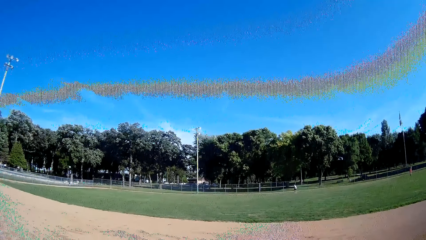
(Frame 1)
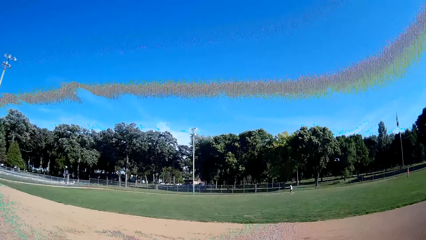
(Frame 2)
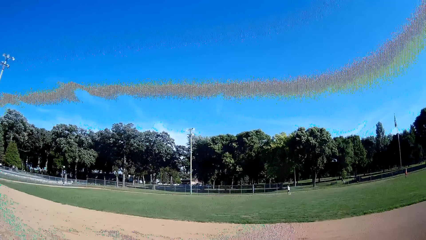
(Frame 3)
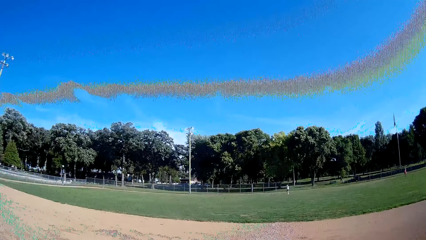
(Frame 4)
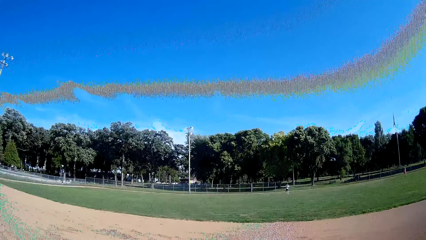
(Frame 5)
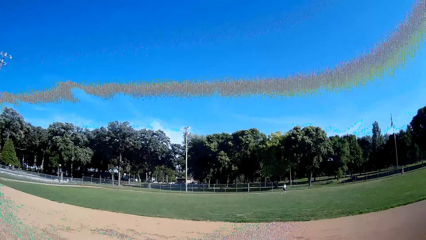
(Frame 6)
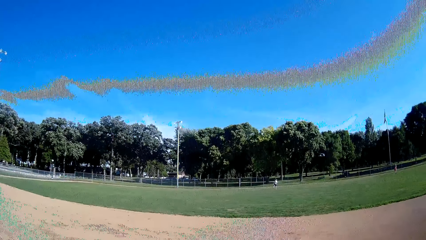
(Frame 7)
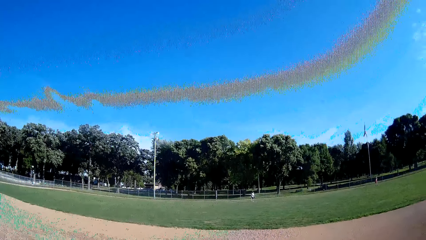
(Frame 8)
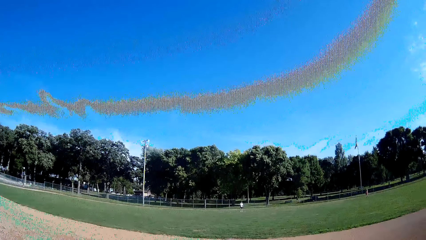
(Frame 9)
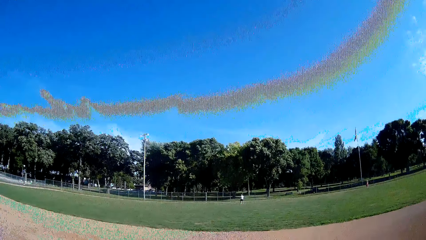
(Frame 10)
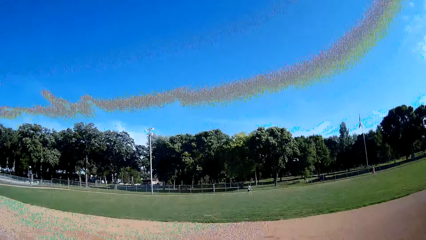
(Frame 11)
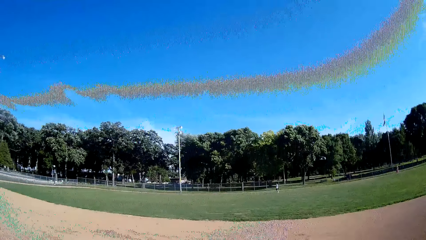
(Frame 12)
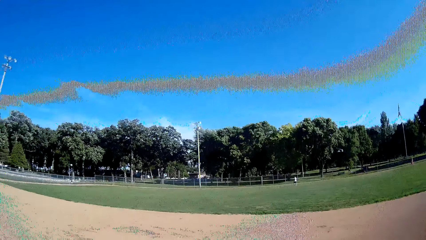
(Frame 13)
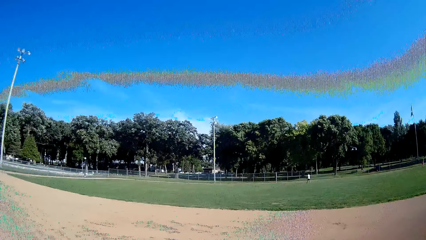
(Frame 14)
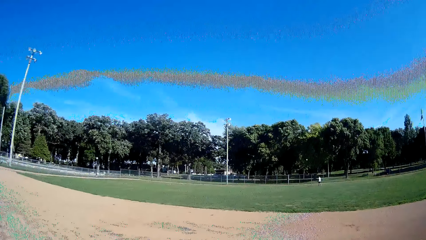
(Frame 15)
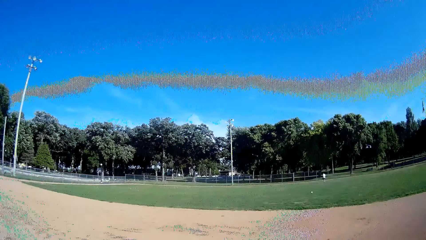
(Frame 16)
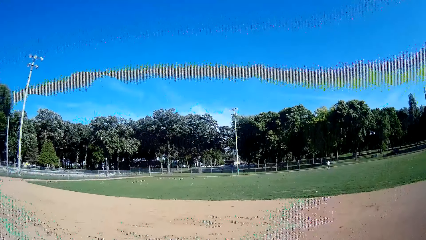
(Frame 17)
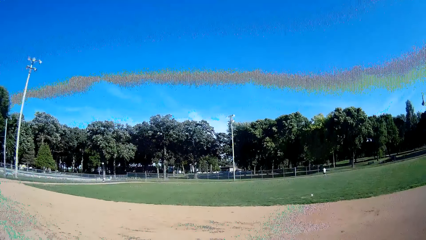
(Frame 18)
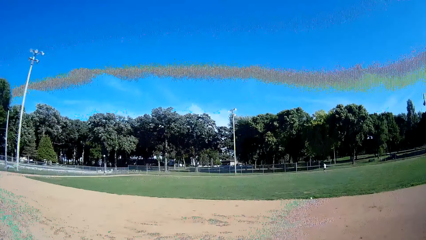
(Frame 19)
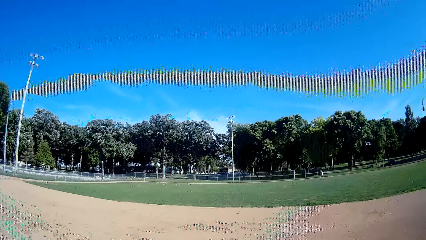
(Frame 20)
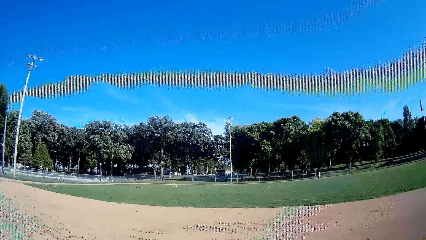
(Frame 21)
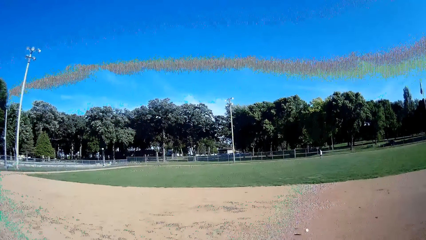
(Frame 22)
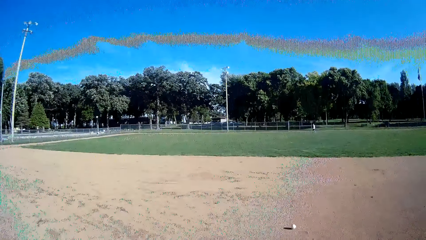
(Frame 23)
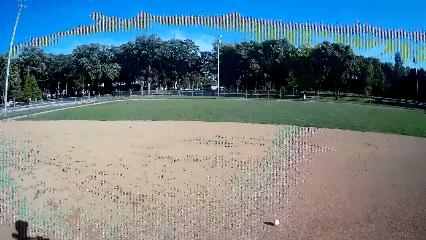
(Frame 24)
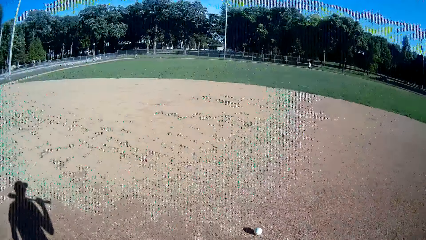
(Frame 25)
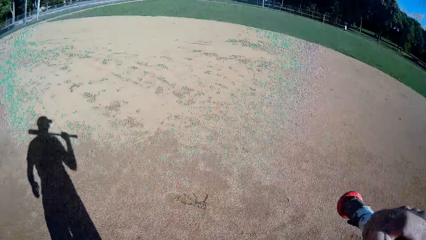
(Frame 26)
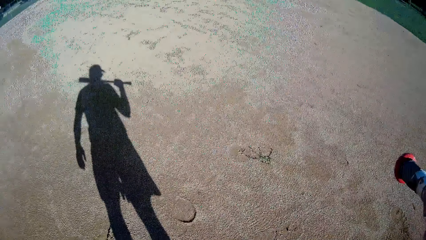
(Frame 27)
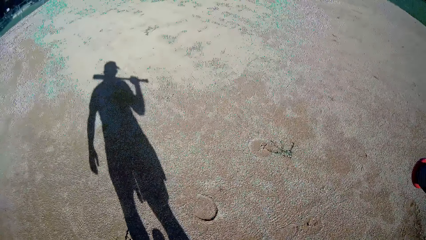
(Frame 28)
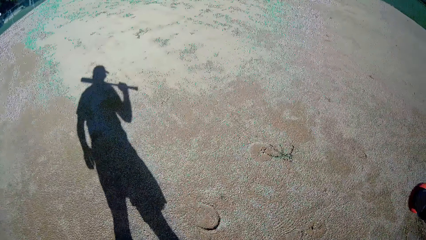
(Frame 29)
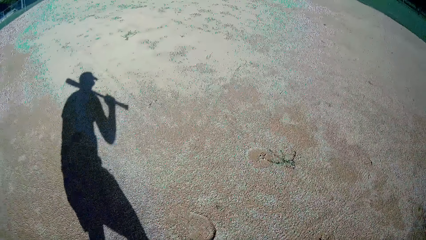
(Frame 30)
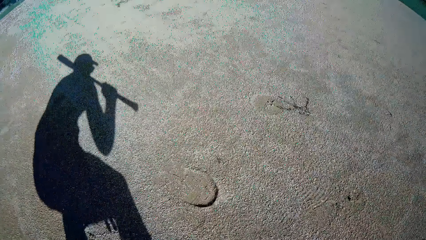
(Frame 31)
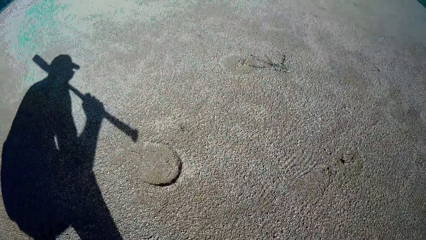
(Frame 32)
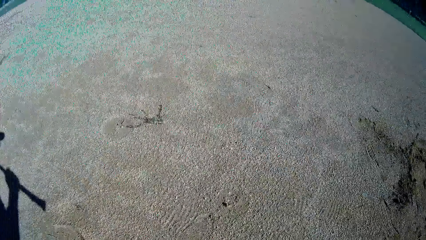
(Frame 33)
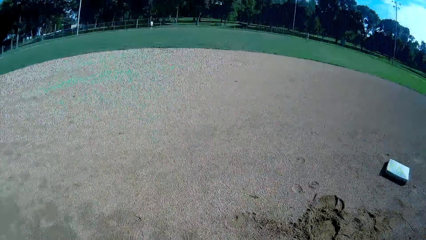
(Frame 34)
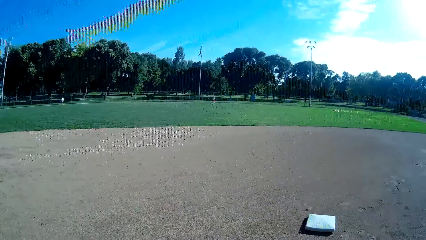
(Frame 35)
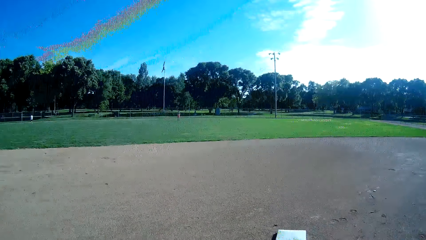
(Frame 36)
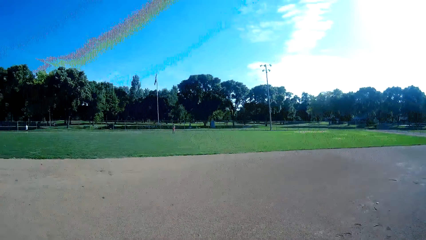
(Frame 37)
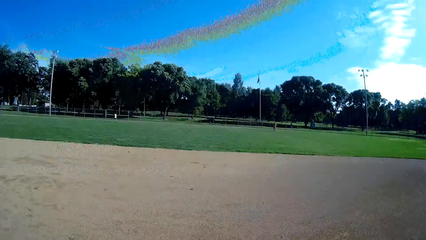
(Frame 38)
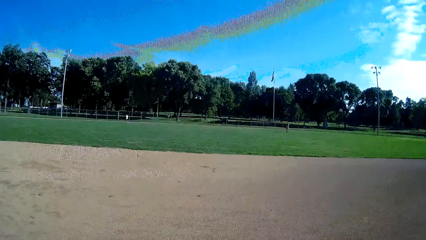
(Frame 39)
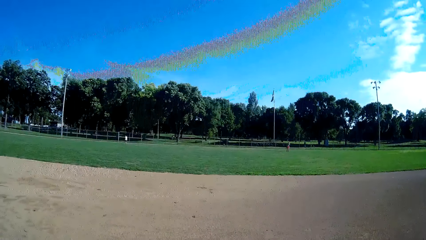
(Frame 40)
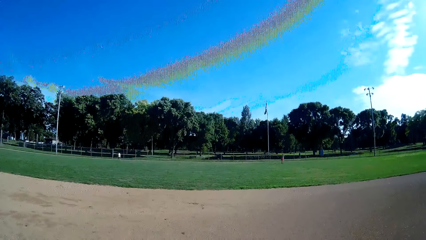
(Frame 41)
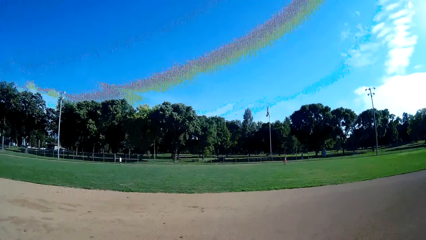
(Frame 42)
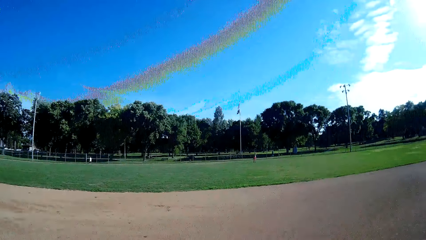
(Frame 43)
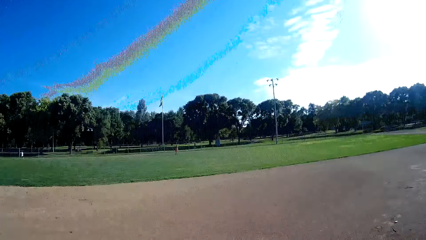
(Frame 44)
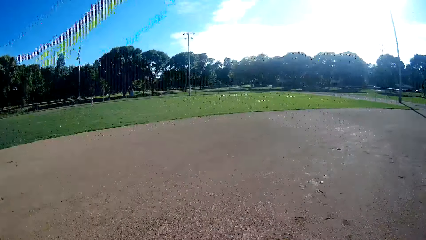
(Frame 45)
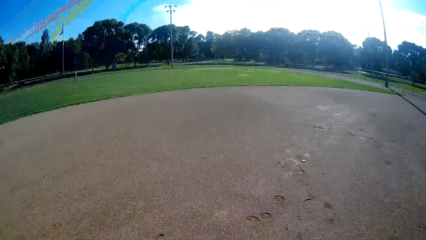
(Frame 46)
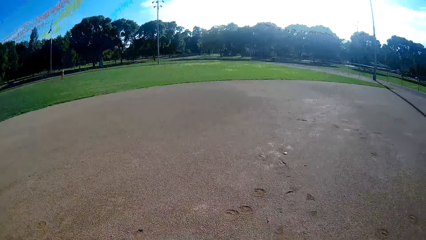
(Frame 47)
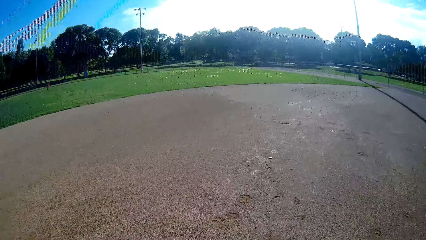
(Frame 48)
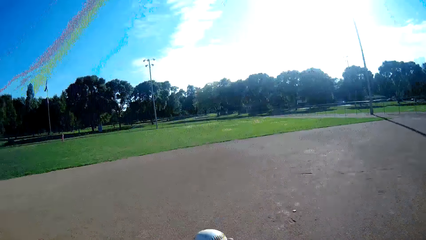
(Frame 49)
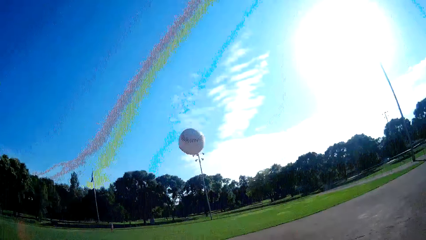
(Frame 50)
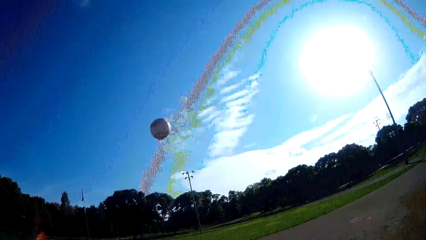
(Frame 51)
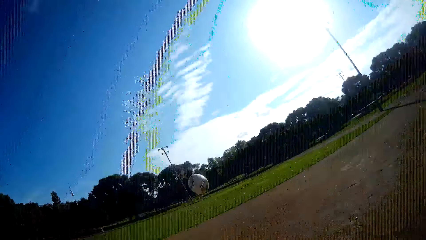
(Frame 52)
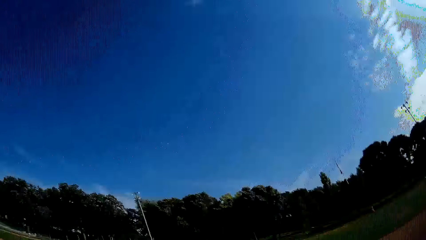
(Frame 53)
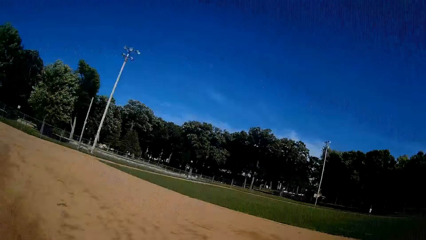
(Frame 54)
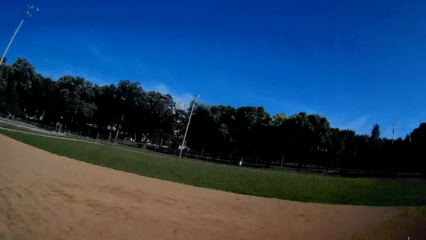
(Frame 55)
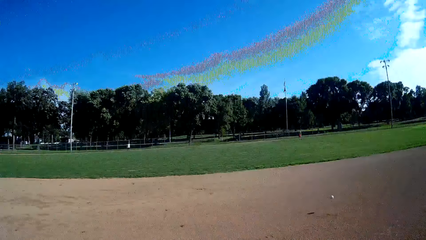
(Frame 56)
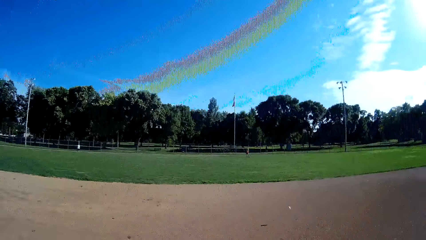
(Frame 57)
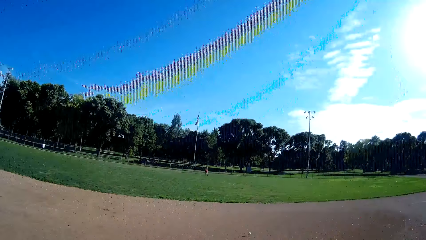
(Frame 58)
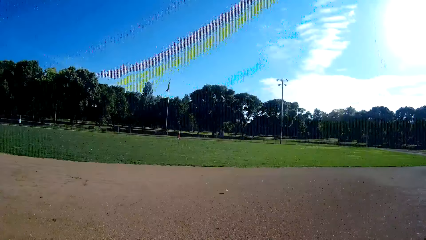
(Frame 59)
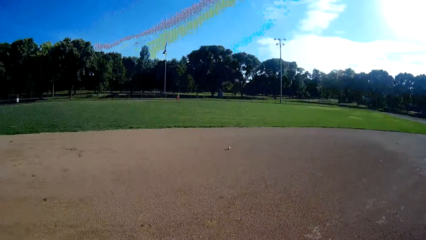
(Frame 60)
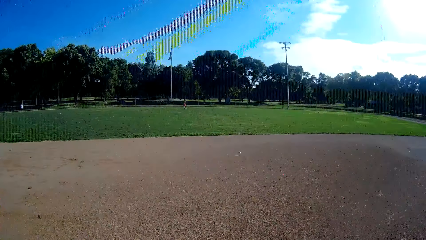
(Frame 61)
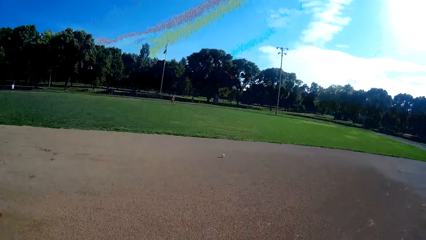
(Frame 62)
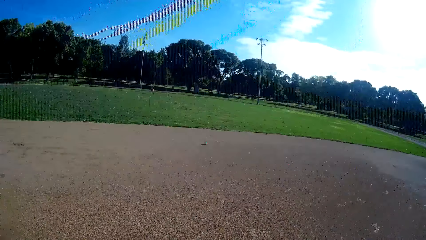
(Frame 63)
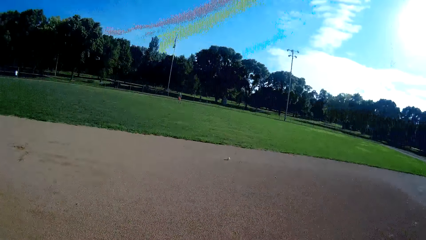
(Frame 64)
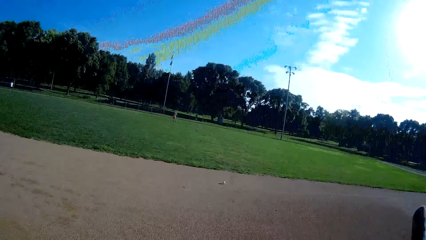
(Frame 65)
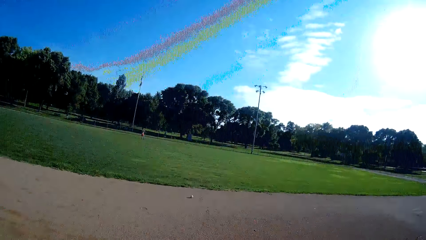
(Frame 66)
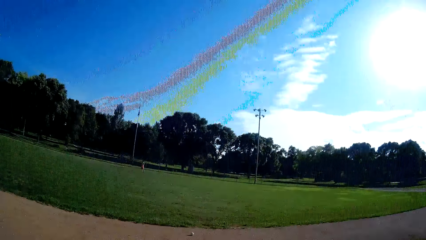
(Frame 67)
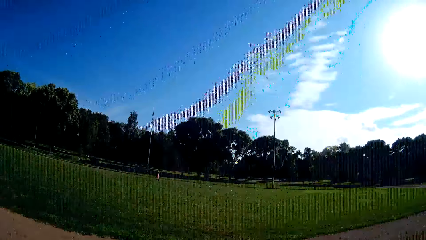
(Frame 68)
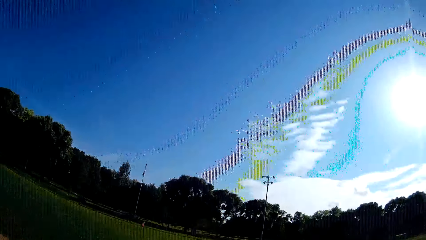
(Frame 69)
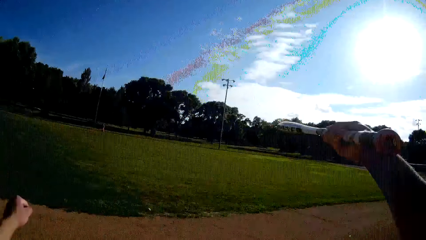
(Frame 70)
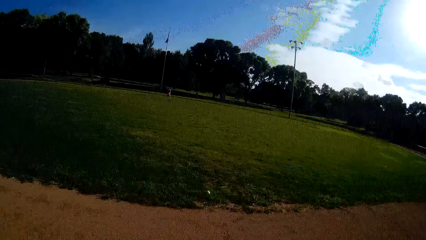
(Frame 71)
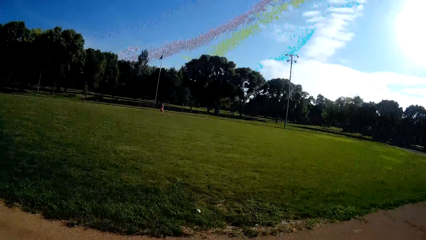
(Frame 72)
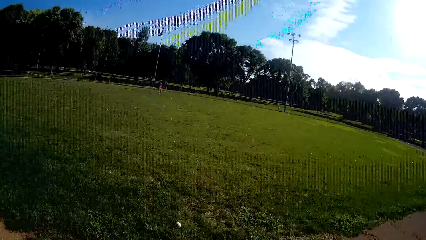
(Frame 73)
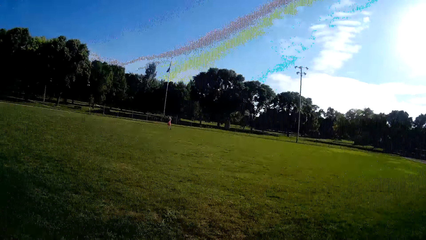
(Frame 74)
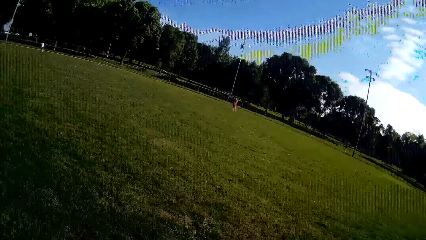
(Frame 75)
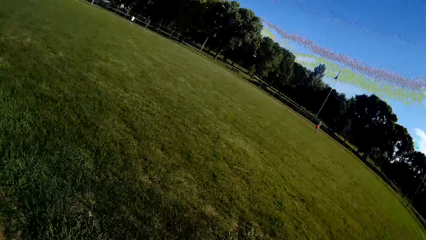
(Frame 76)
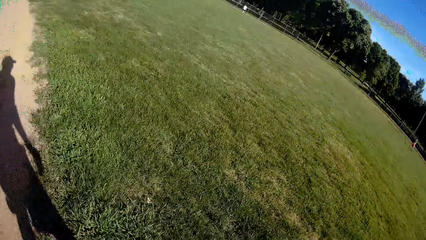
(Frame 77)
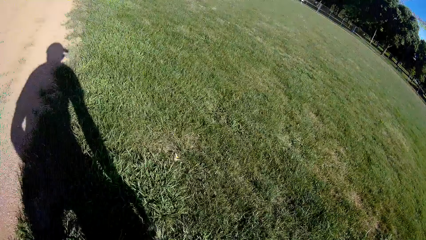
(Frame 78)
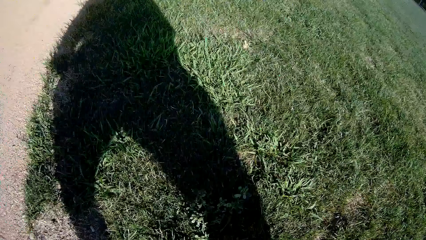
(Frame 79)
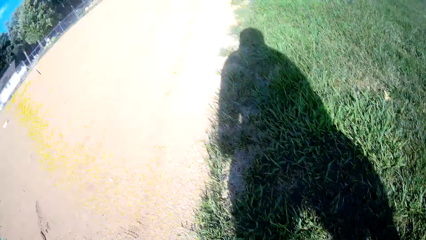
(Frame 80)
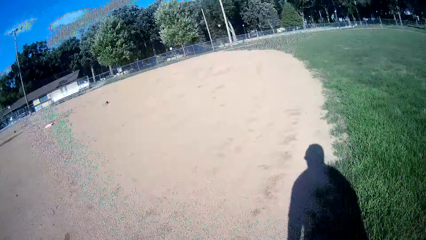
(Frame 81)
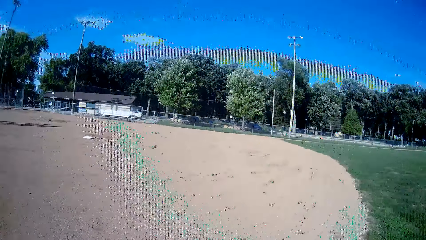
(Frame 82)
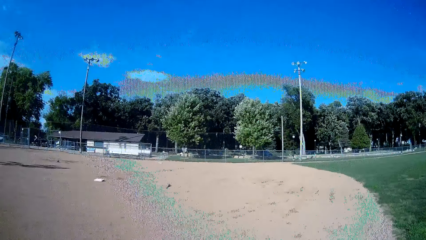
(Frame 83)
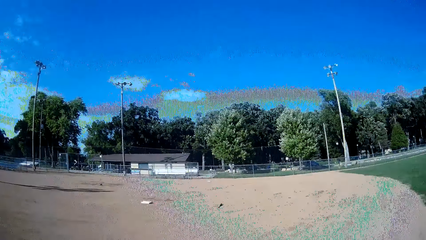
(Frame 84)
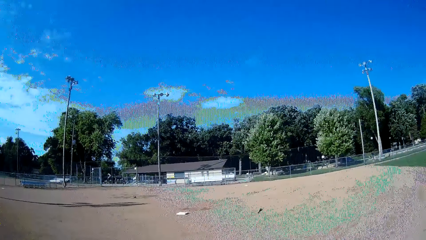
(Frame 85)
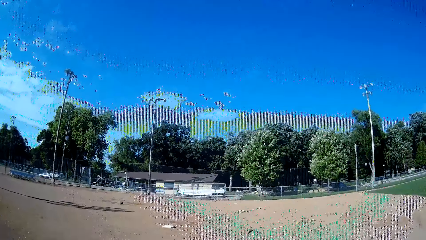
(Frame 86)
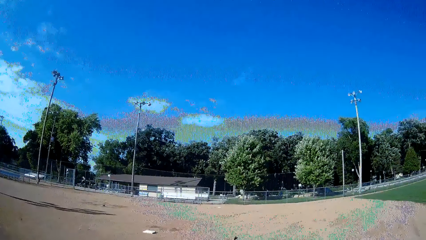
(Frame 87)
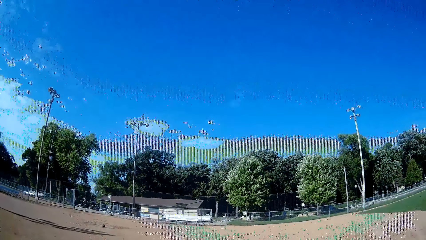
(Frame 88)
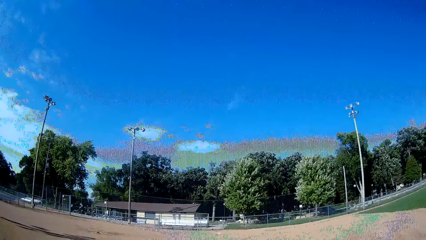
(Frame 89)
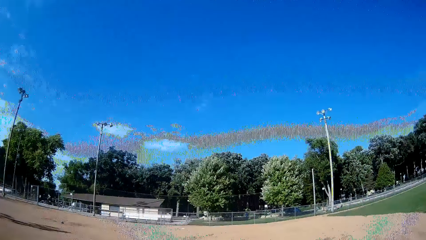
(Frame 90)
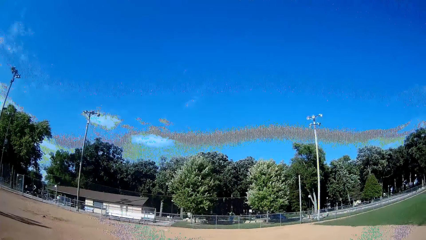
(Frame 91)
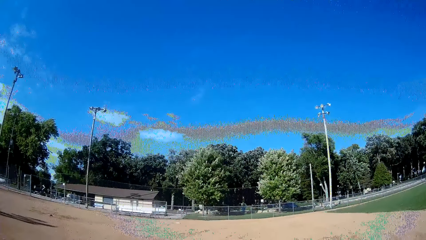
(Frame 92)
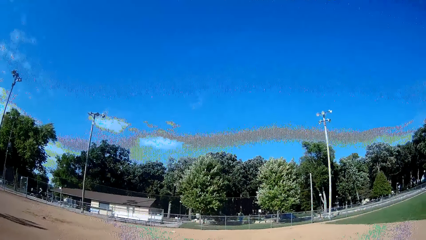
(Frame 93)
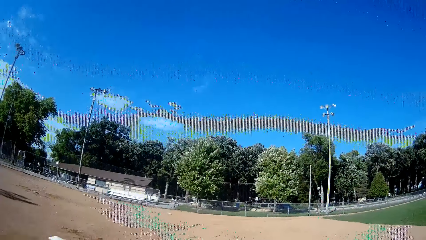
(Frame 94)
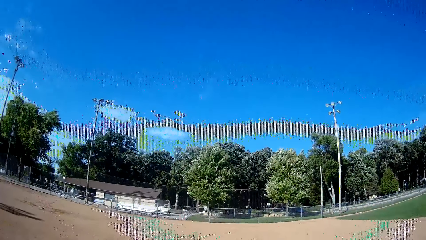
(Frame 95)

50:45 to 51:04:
A man picks the ball from the ground. The man throws the ball towards the camera wearer. The camera wearer picks the ball from the ground. They throw the ball up. They kick the ball with a baseball bat. They jog towards the ball. They pick the ball from the ground. They jog back to his position.
